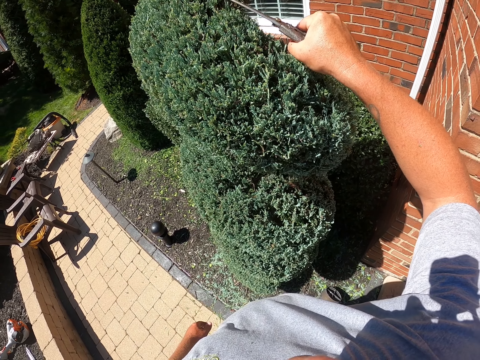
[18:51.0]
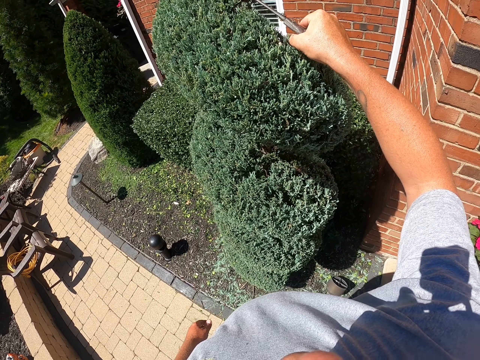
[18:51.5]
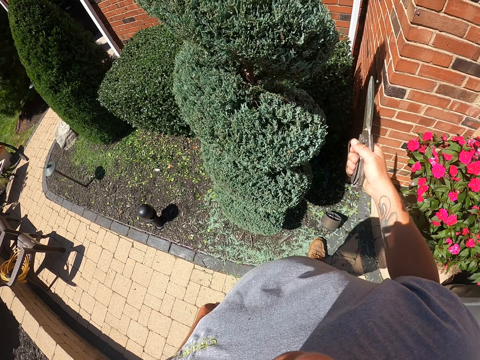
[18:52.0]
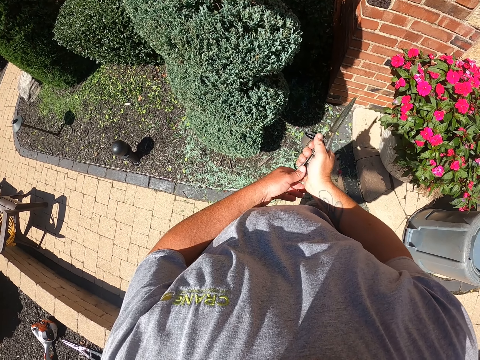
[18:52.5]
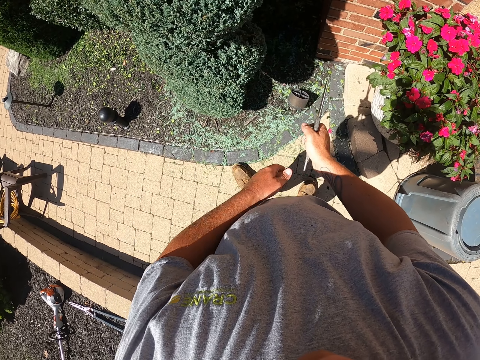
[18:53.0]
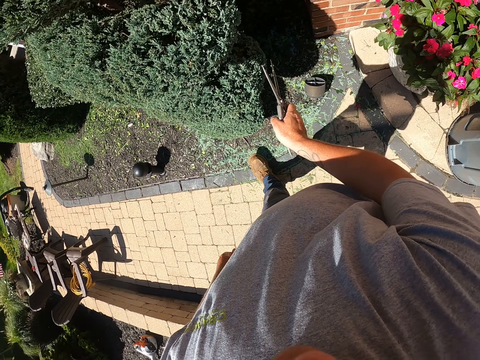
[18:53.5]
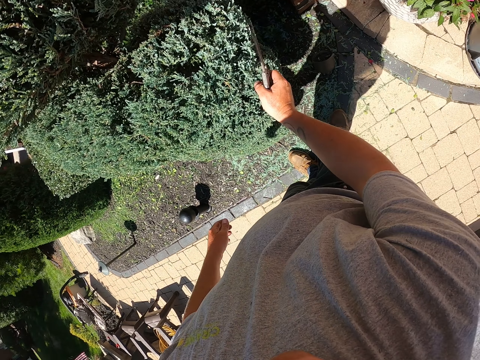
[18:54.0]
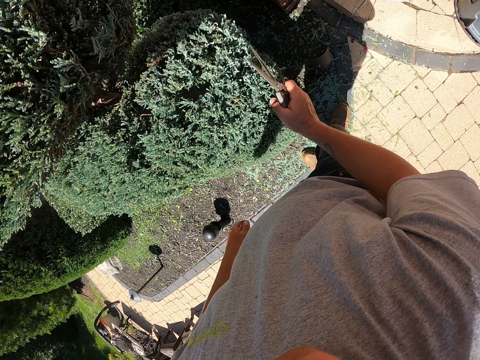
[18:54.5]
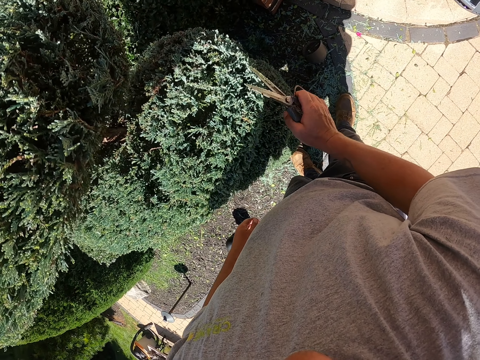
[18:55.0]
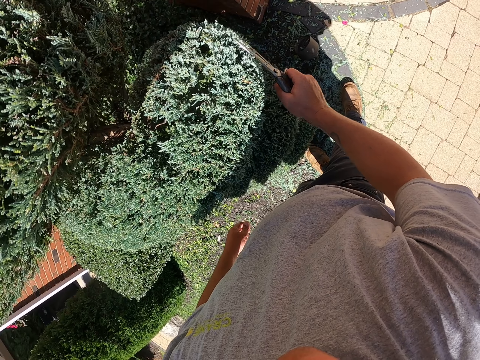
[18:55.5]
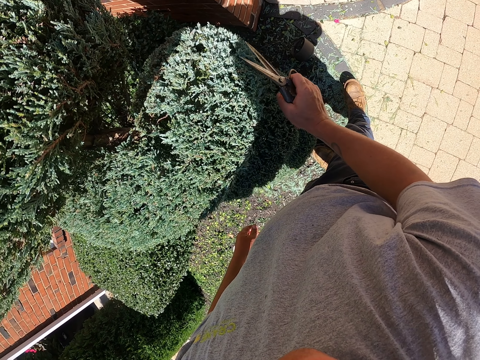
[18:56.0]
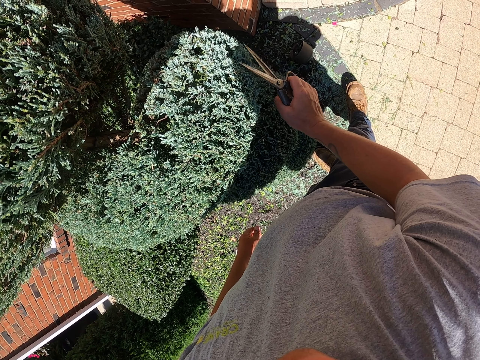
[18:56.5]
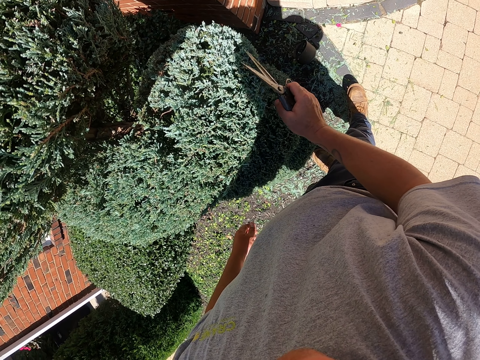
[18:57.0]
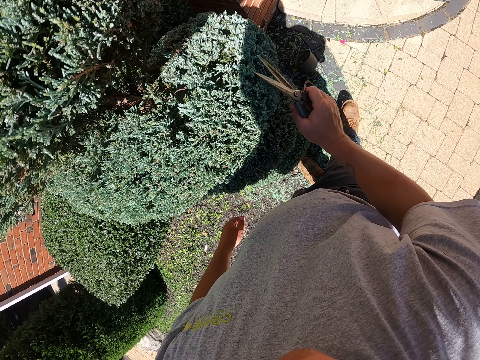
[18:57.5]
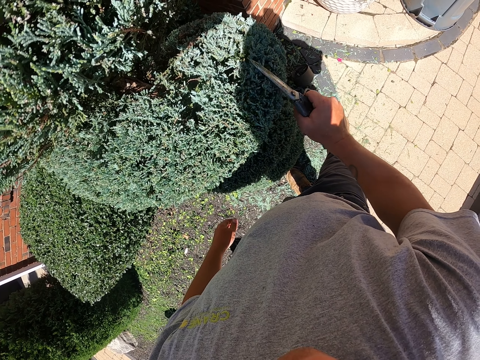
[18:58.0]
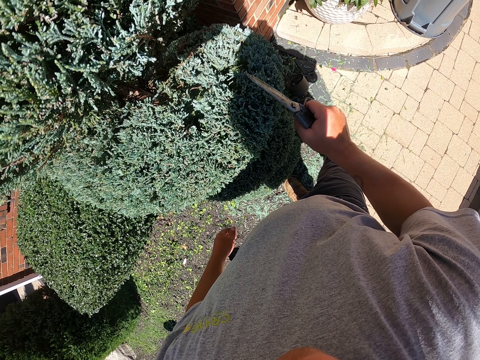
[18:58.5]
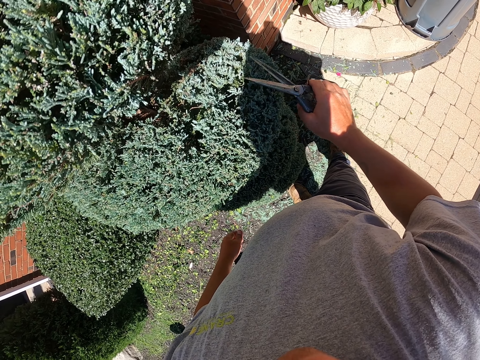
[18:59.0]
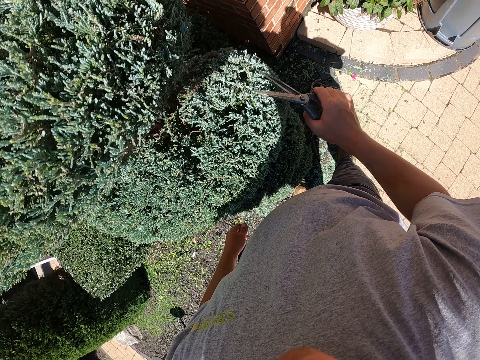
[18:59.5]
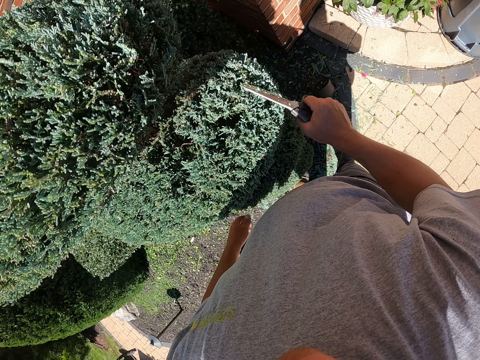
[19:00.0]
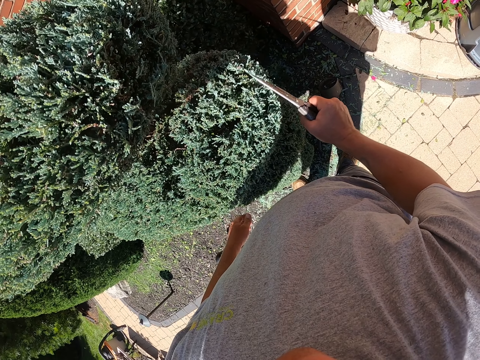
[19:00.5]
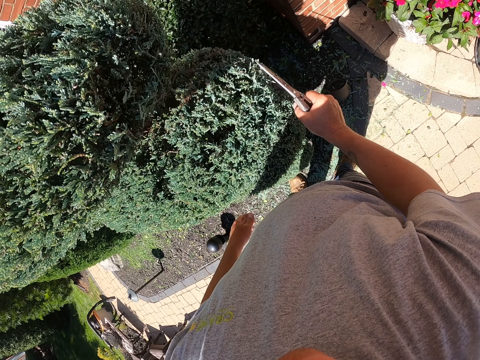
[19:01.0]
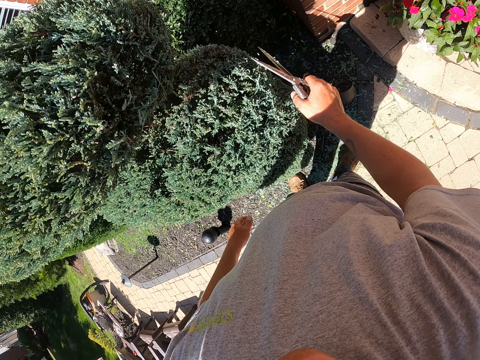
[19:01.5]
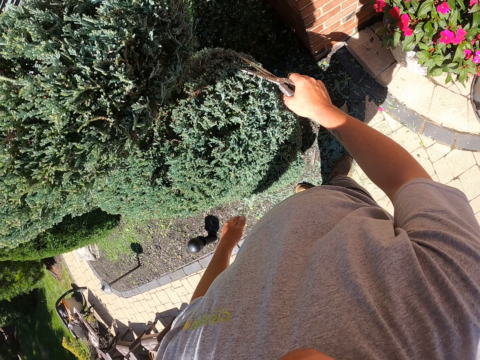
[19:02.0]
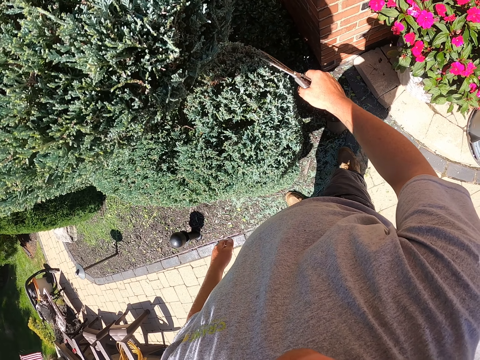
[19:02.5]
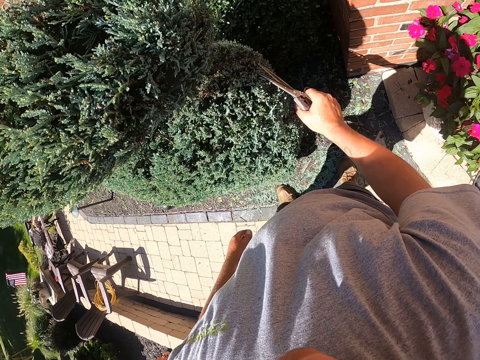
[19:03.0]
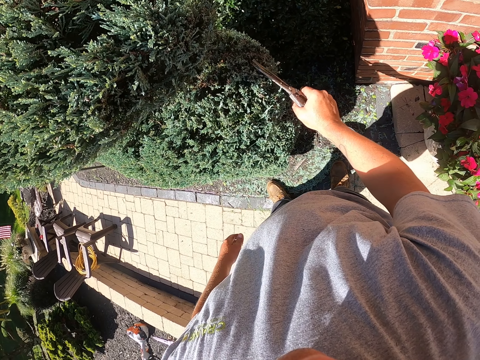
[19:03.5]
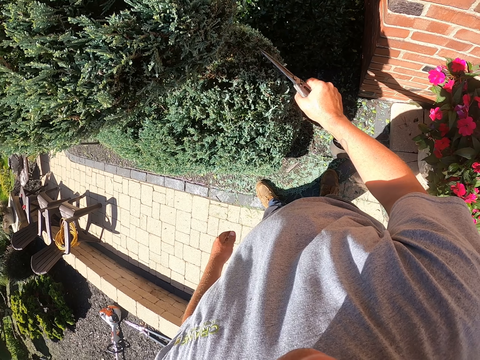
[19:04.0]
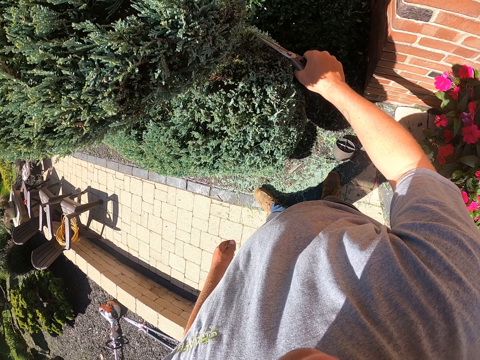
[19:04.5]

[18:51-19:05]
The camera wearer pauses to trim. They trim the plant with scissors.

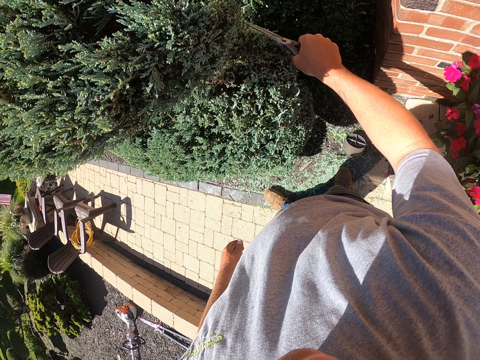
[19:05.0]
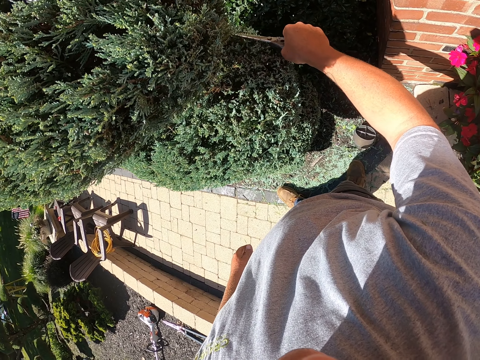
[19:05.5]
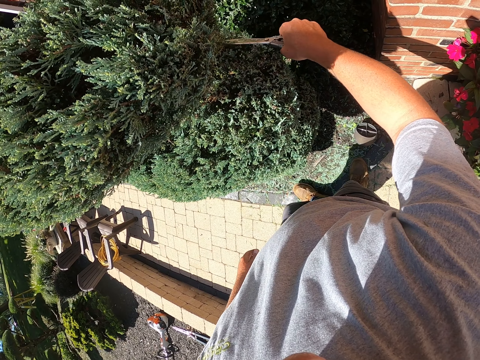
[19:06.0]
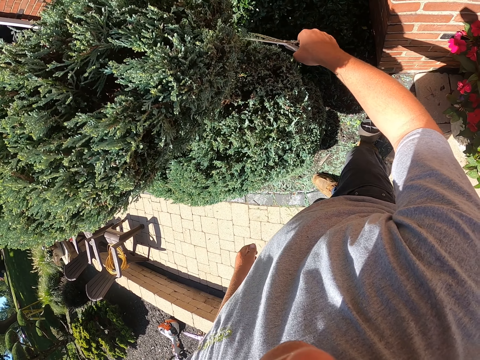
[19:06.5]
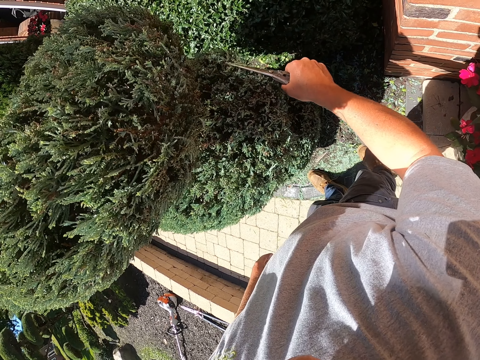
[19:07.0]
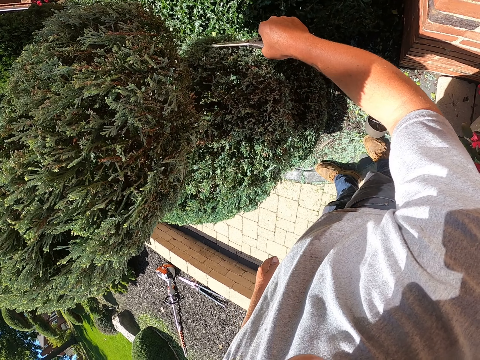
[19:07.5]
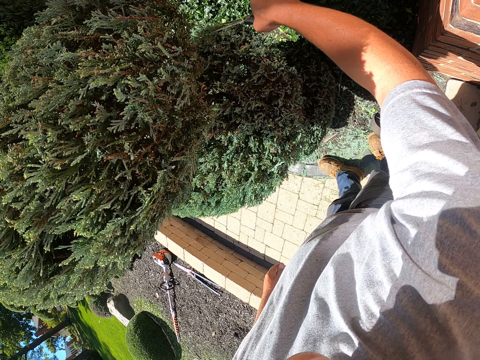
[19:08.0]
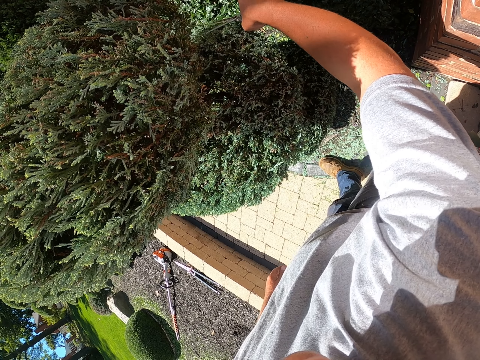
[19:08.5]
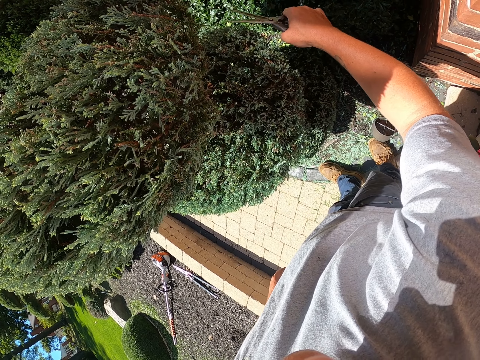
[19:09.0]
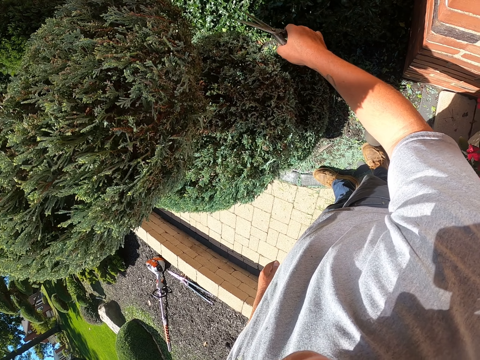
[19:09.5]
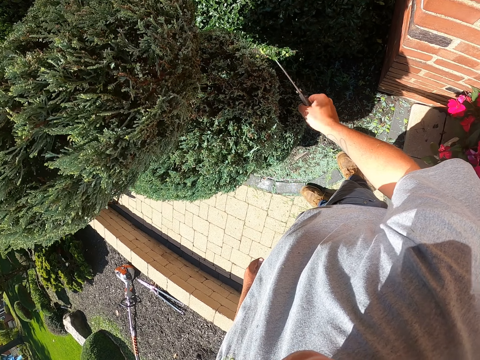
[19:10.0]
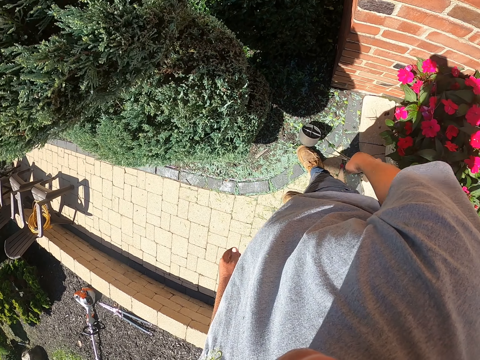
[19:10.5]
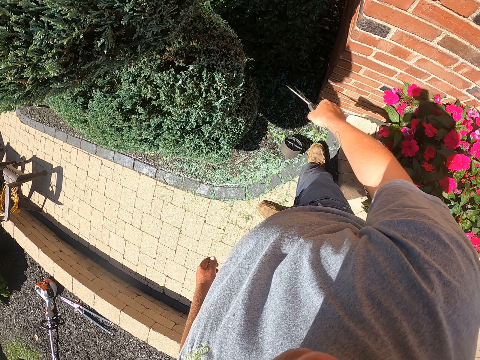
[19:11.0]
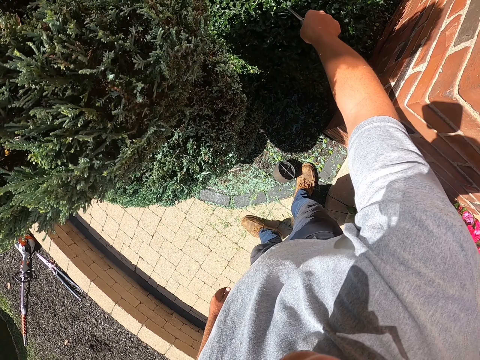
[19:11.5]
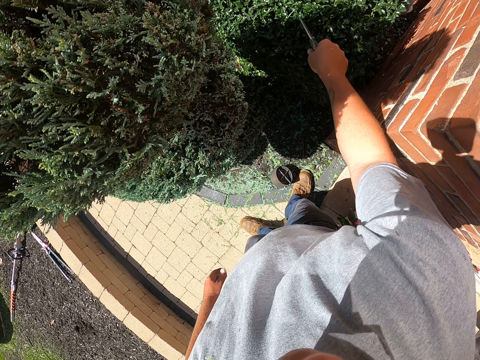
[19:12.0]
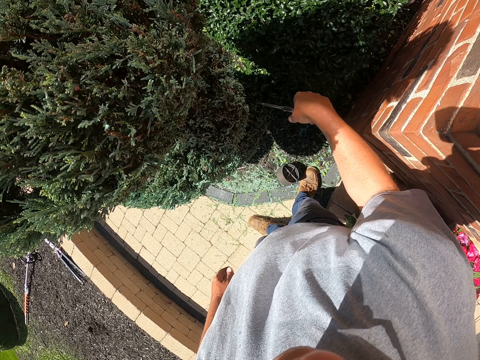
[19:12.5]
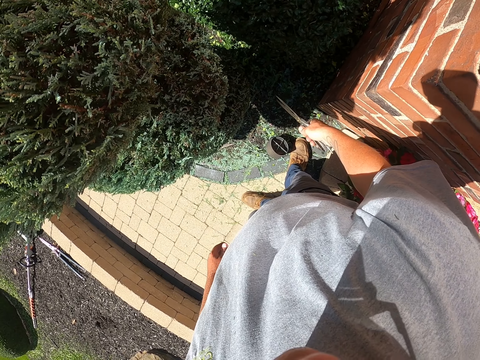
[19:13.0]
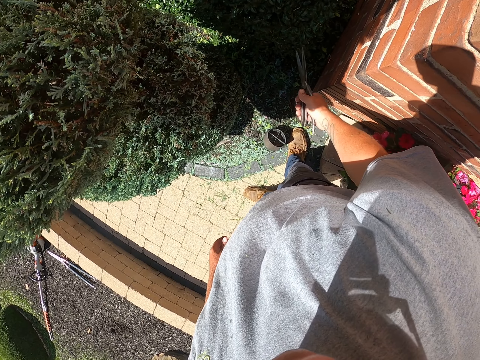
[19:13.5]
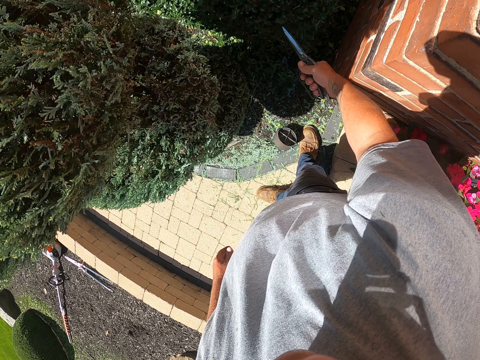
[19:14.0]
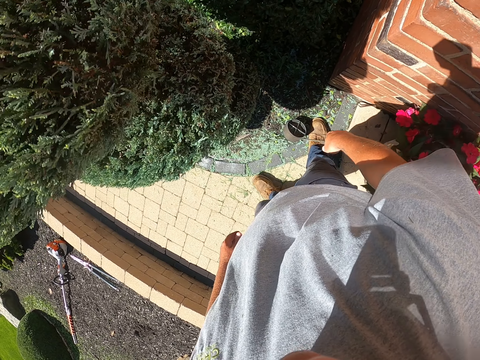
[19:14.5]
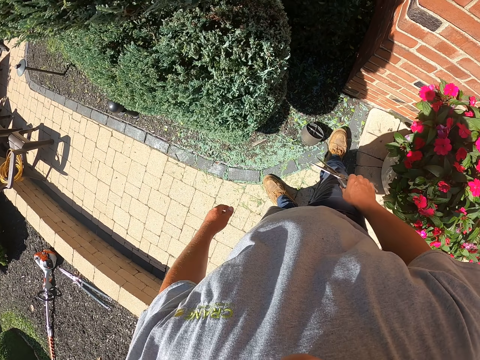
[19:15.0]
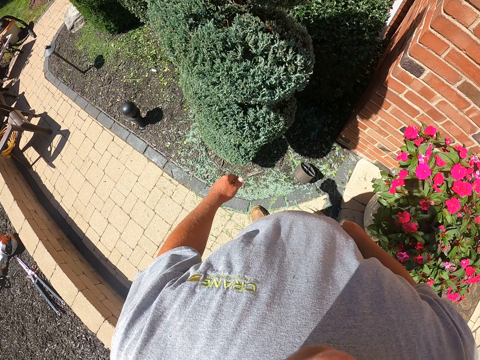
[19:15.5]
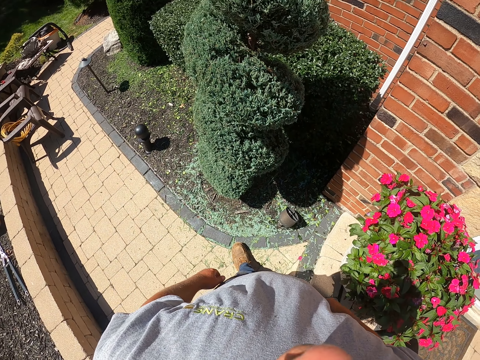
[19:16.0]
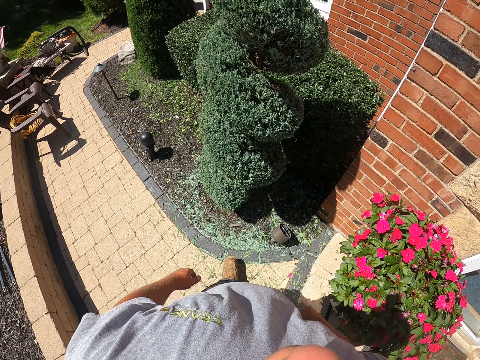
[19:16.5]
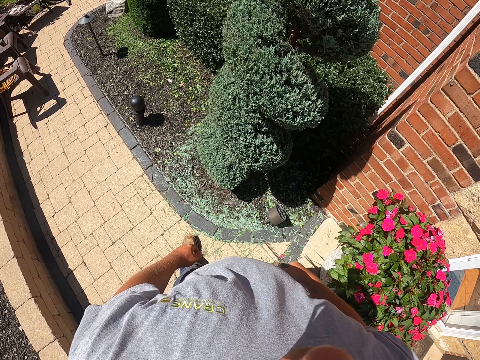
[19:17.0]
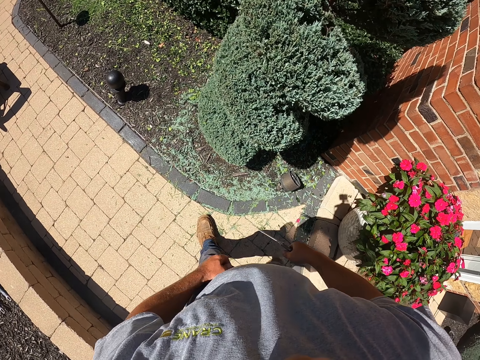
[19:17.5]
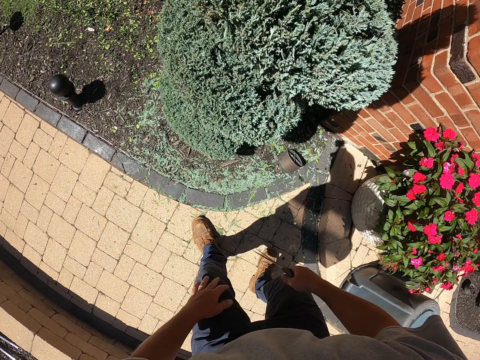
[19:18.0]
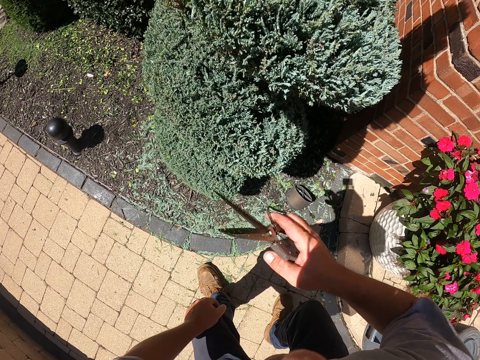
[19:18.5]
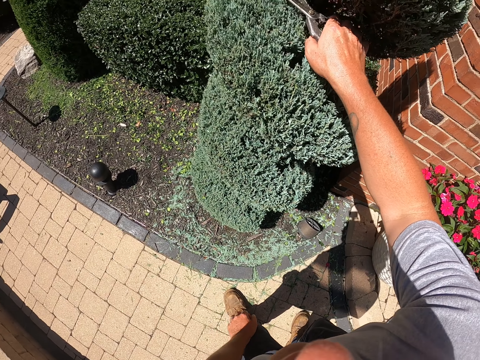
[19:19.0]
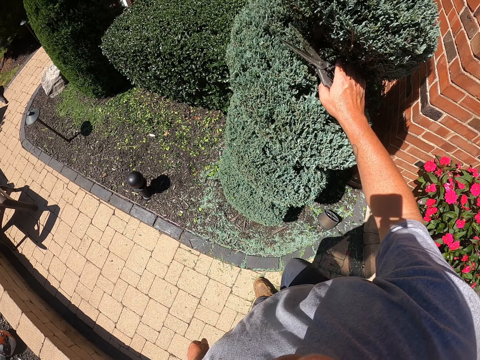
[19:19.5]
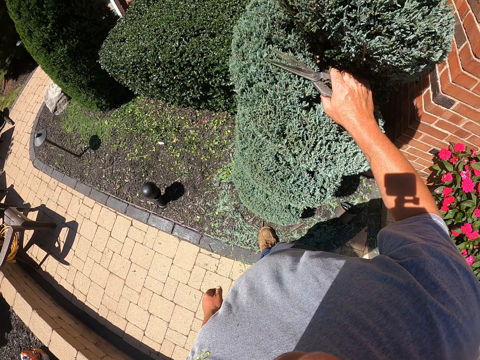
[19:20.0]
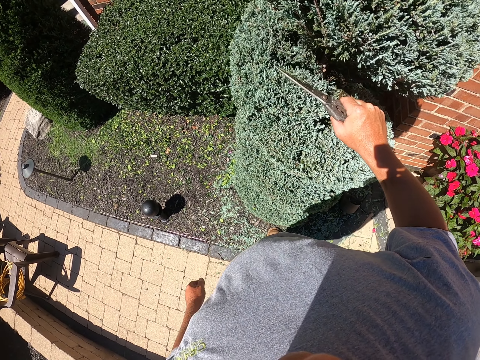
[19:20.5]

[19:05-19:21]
The camera wearer trims the plant with scissors. They pause to trim. They pause to trim again. They trim the plant with the scissors. They pause to trim. They trim the plant with the scissors. They move around. They trim the plant with the scissors.
